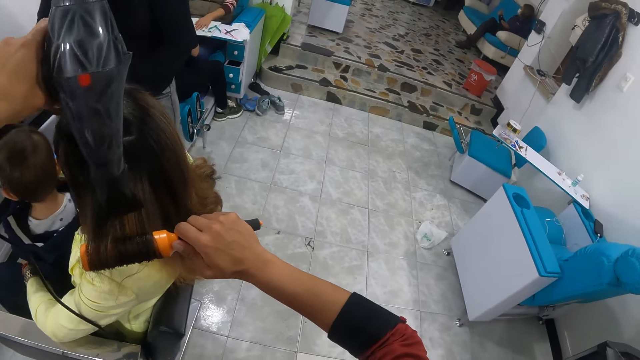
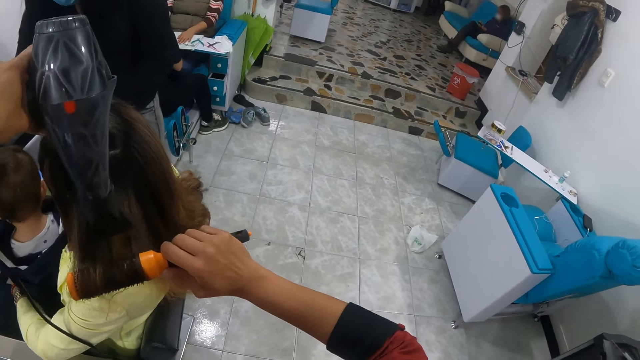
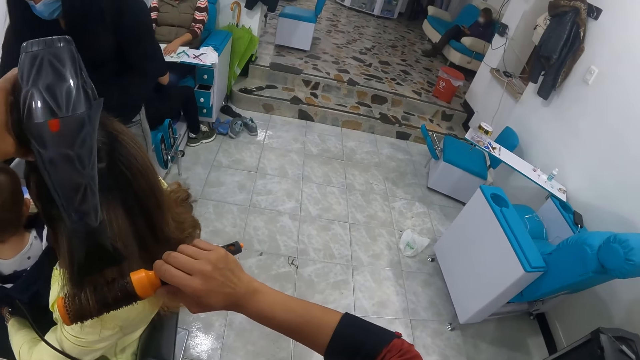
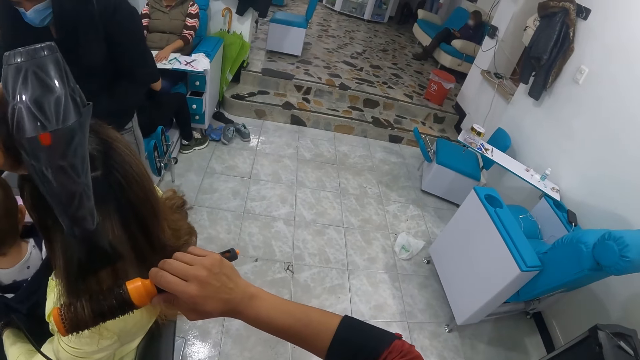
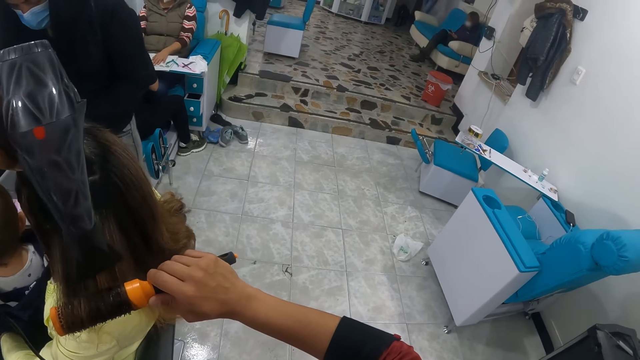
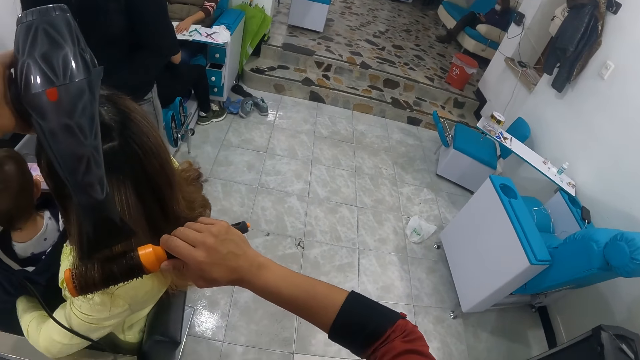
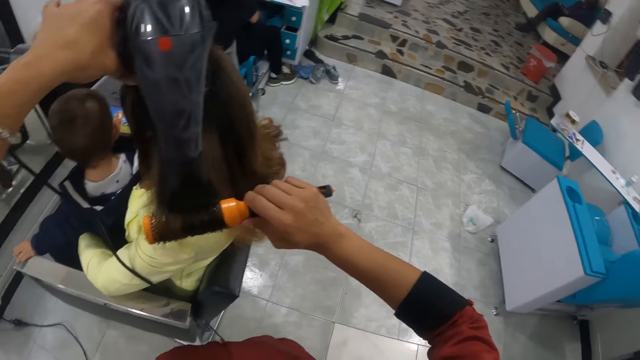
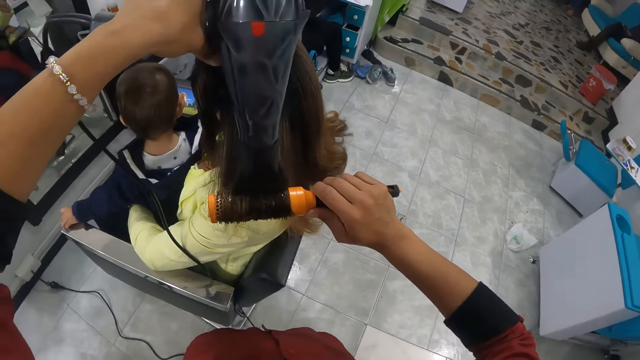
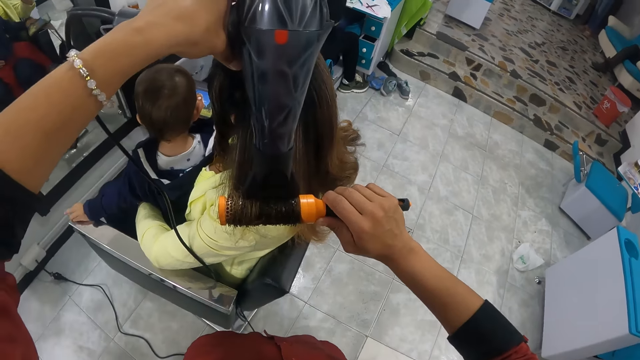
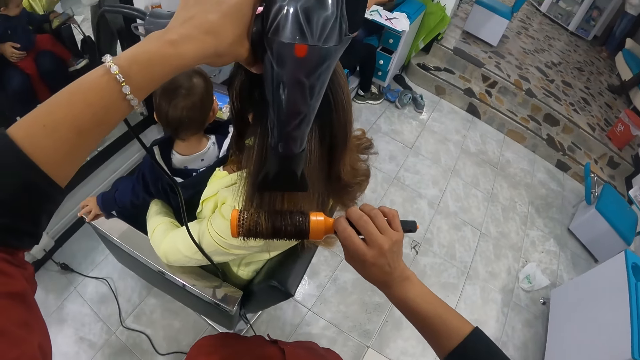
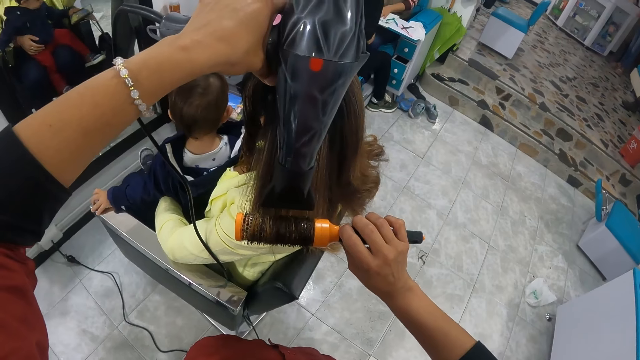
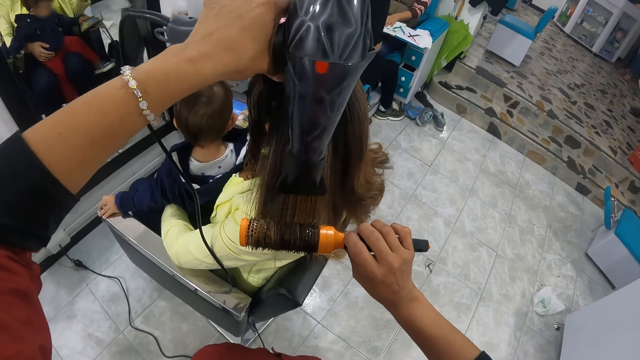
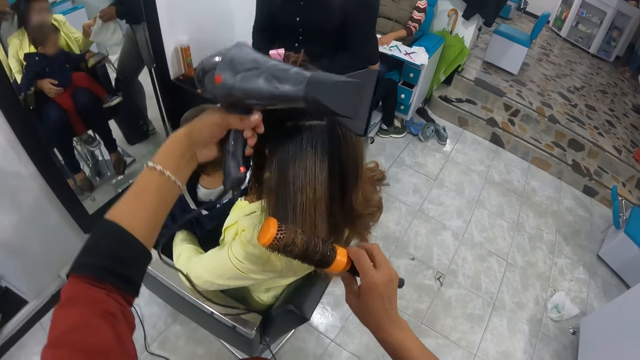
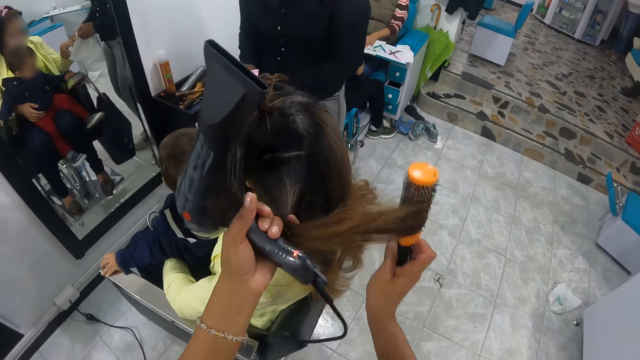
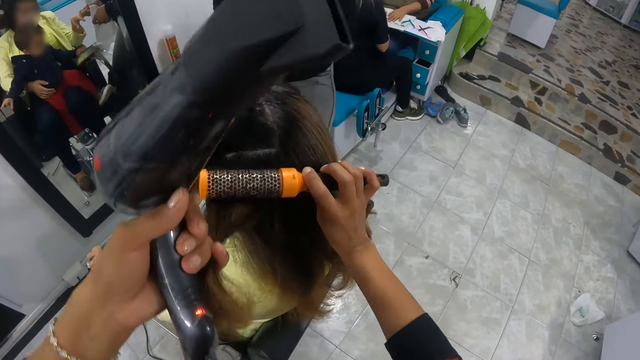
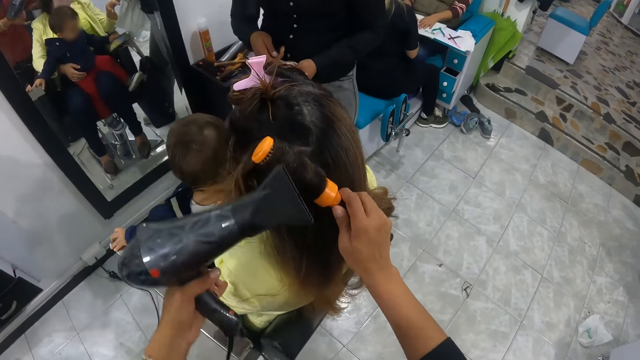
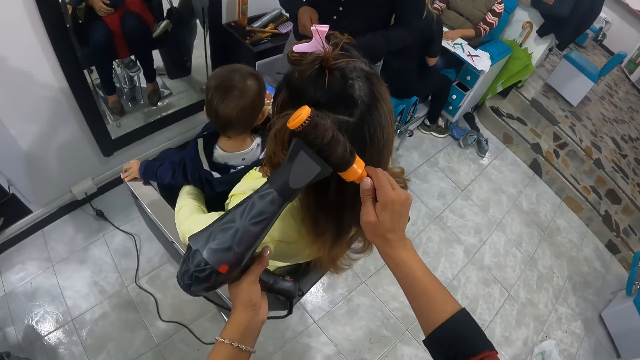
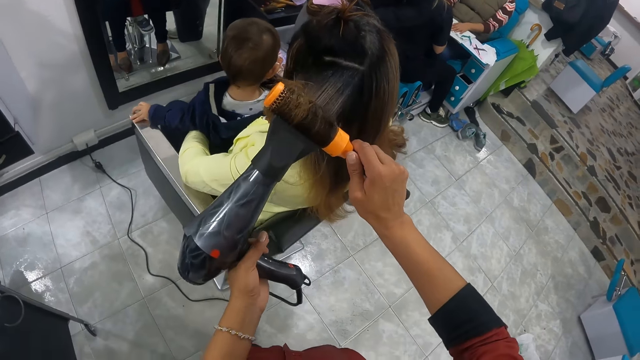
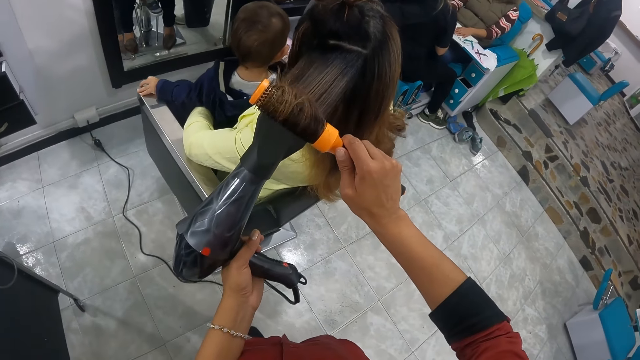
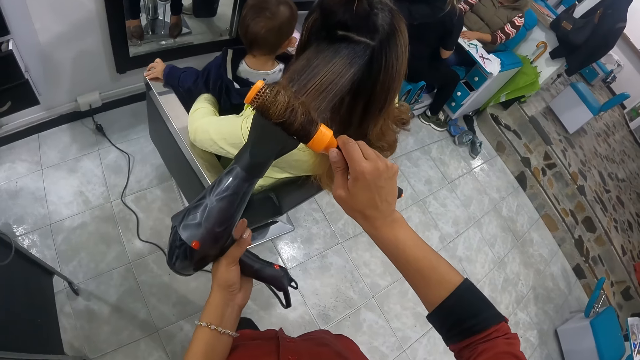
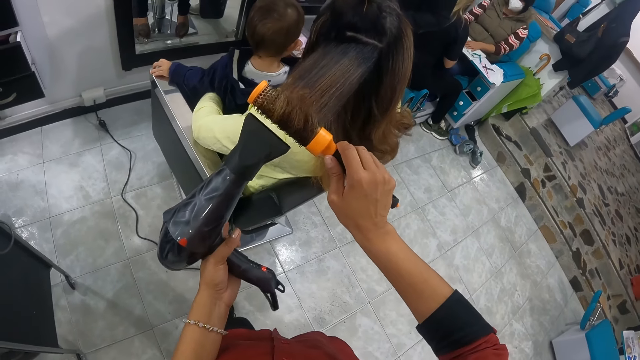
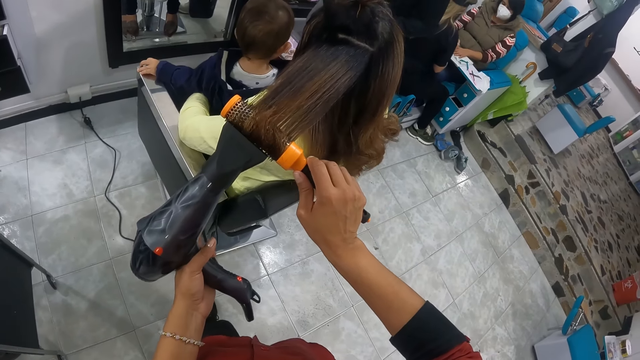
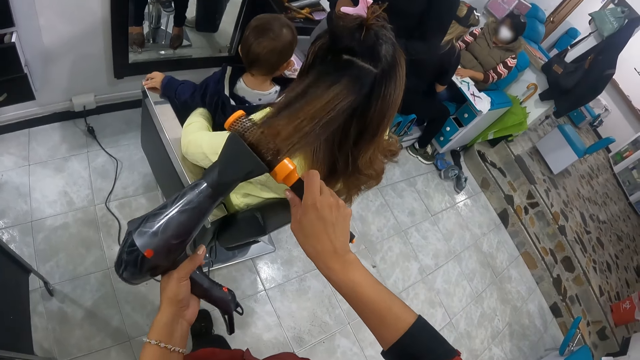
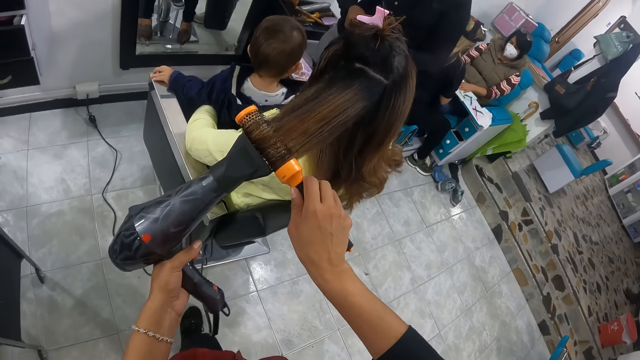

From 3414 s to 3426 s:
The camera wearer holds the hair of a woman with her left hand. She rolls the hair of the woman with the rolling comb in her right hand. She blows the hair of the woman with the blow dryer in her left hand.

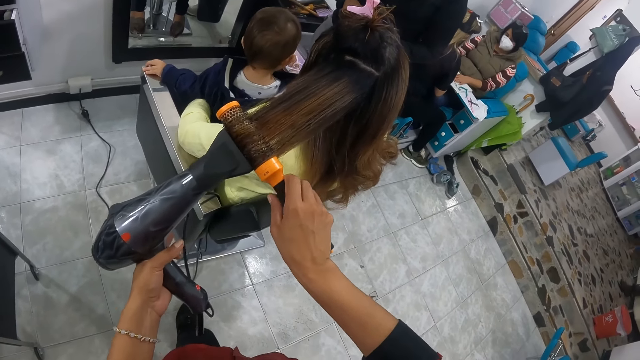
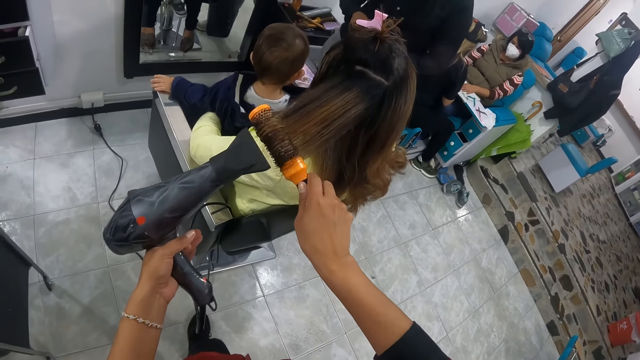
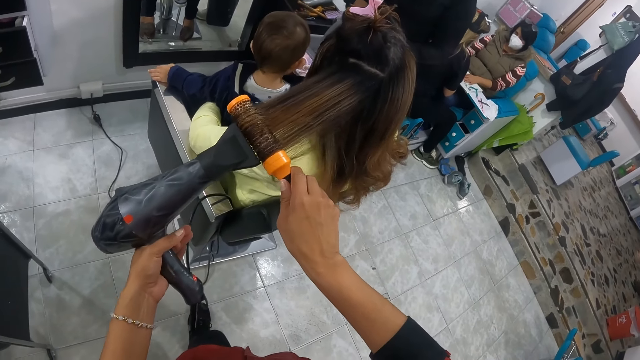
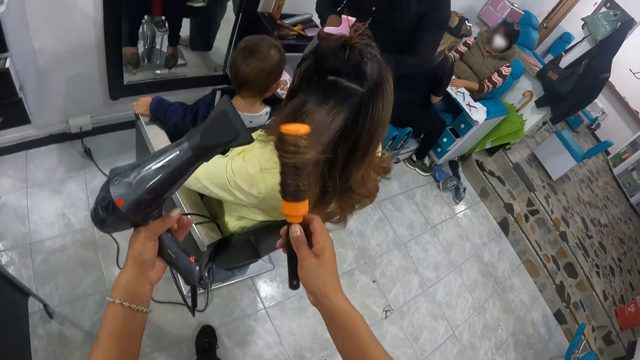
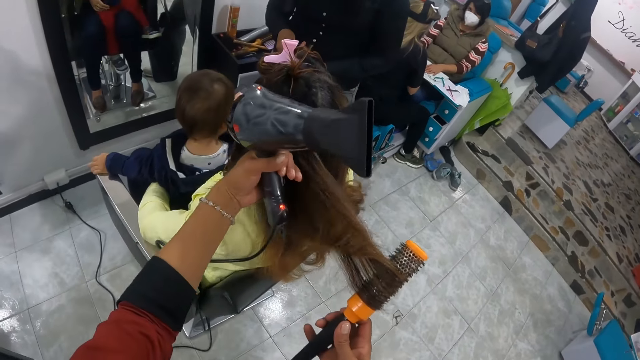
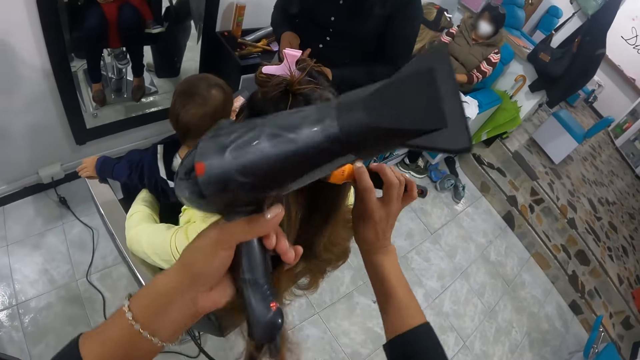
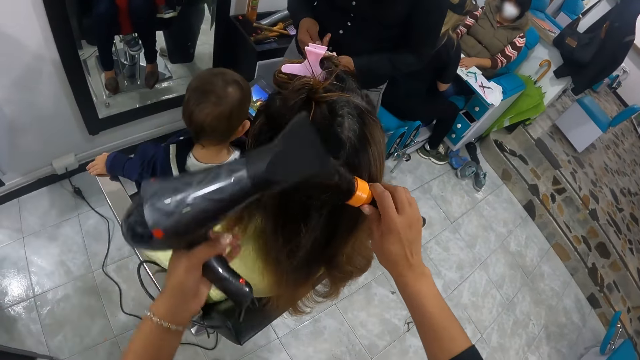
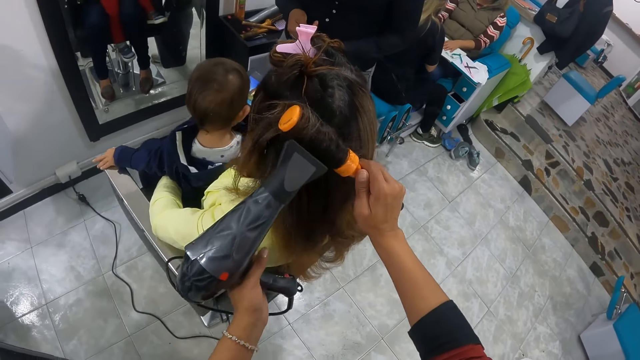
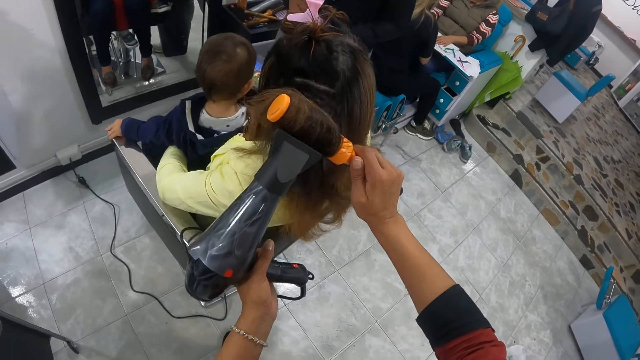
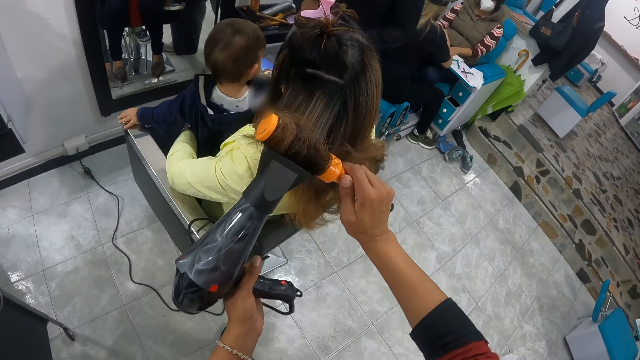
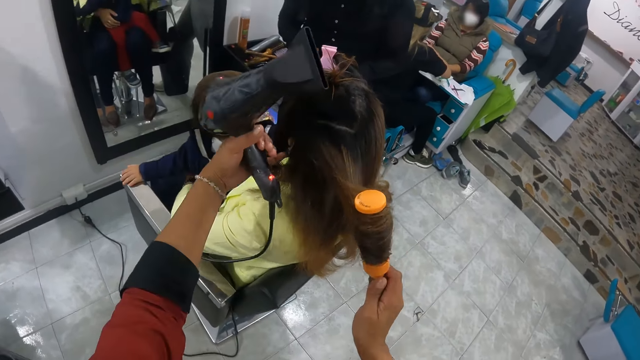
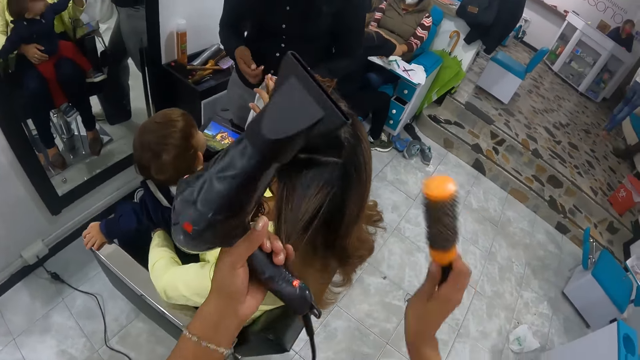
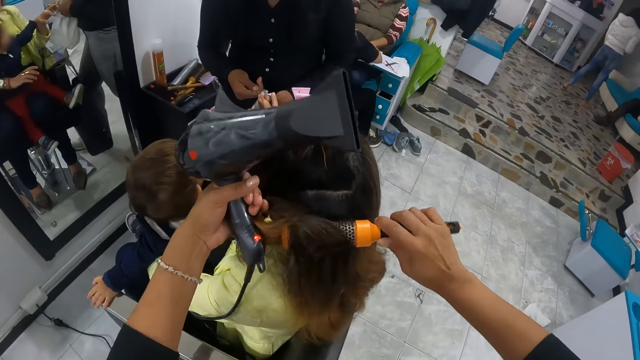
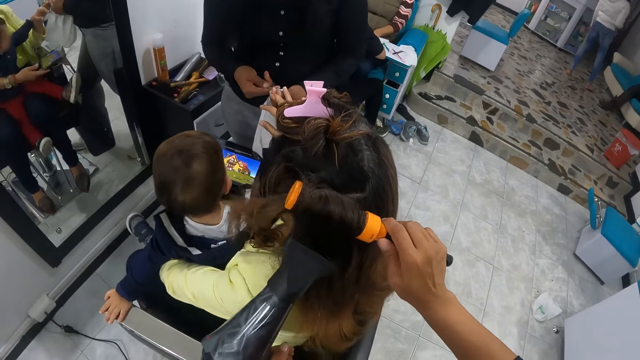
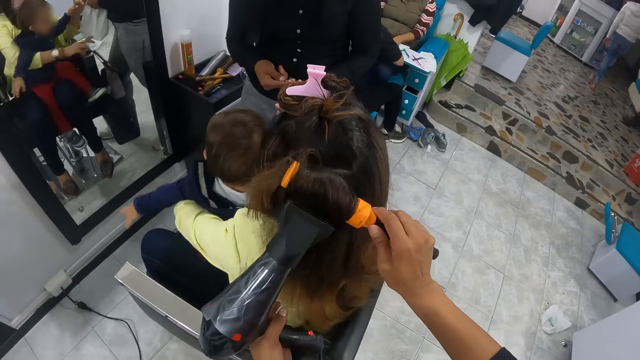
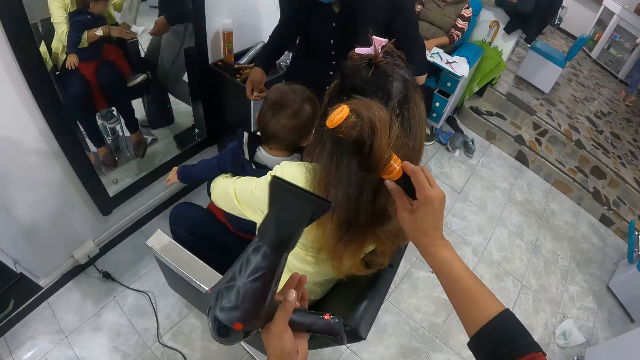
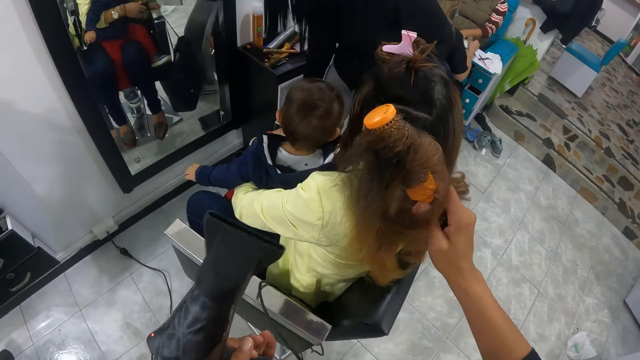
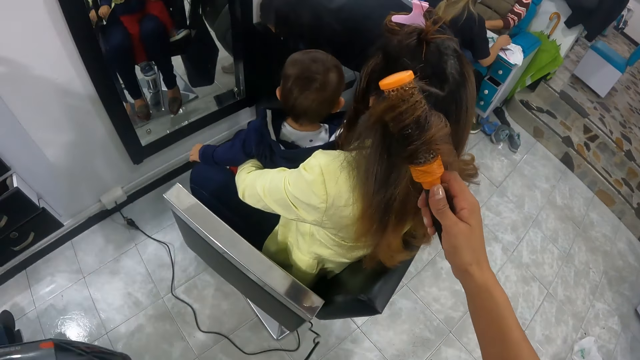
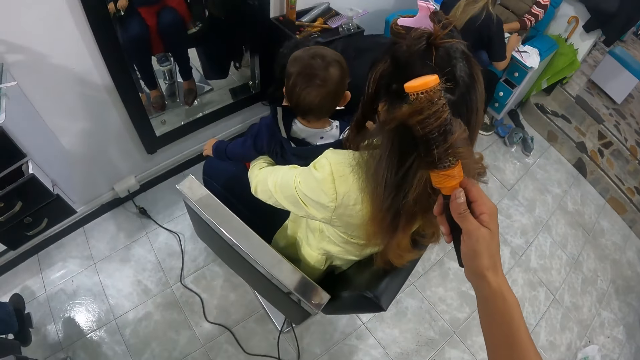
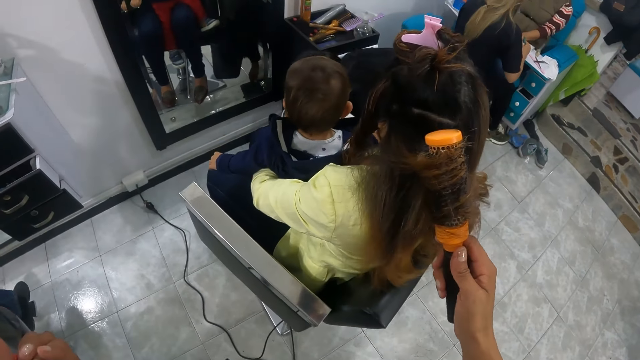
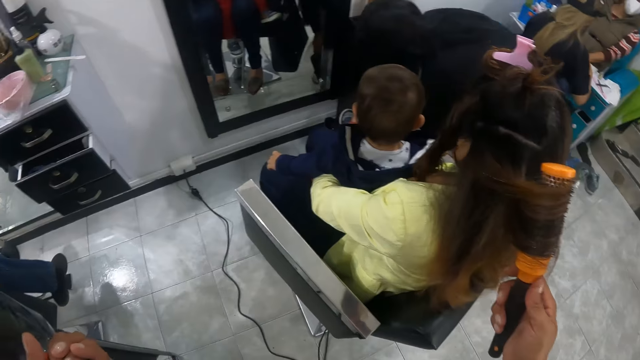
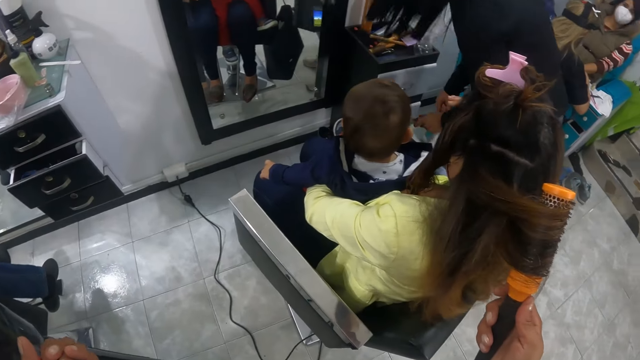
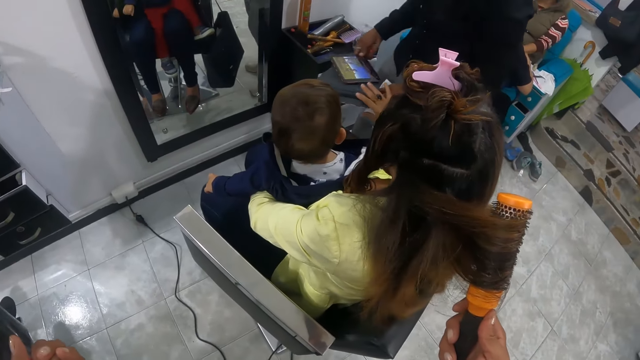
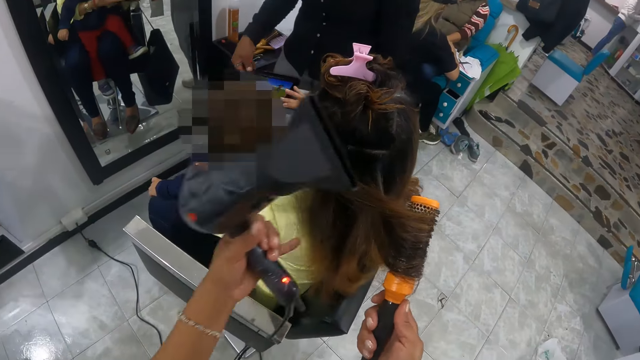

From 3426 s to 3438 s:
The camera wearer holds the hair of a woman with her left hand. She rolls the hair of the woman with the rolling comb in her right hand. She blows the hair of the woman with the blow dryer in her left hand. She holds the hair of the woman with her left hand. She rolls the hair of the woman with the rolling comb in her right hand. Another woman picks up a tablet from the floor with both hands.
